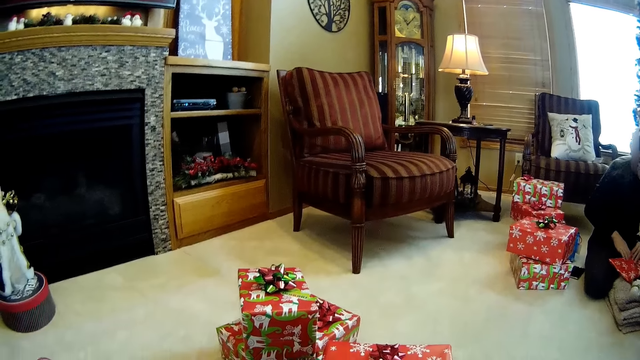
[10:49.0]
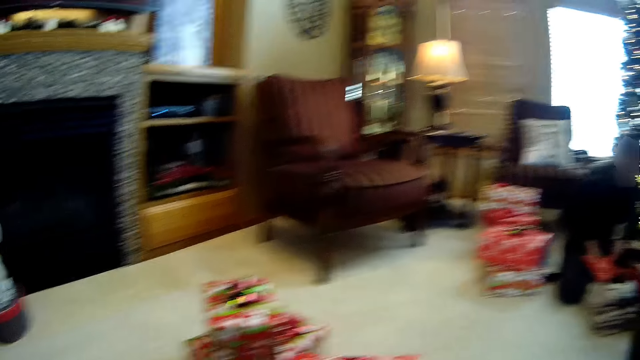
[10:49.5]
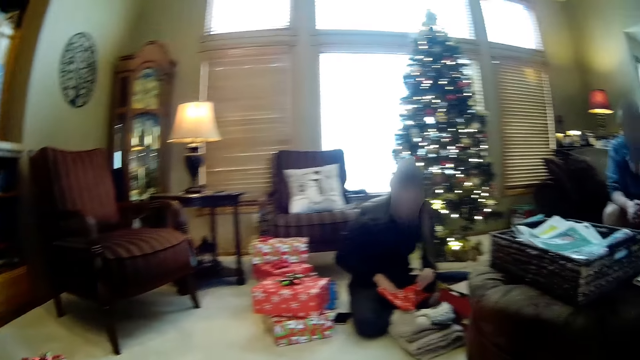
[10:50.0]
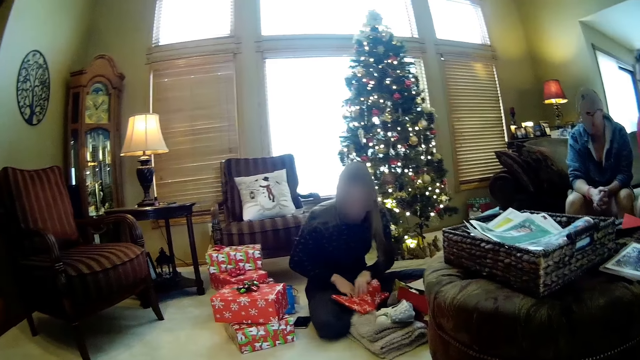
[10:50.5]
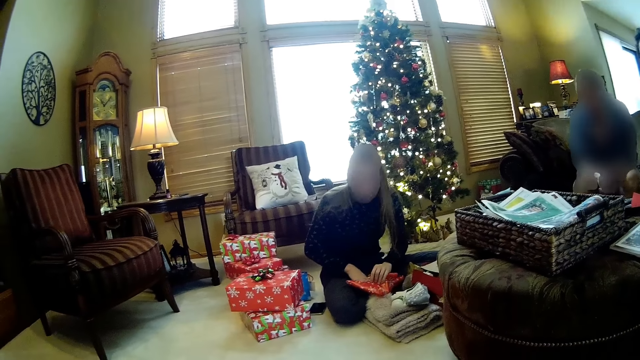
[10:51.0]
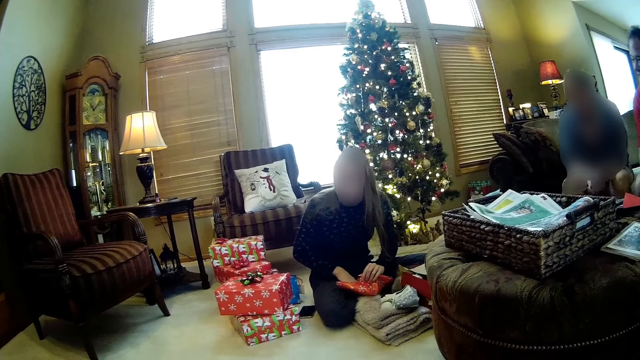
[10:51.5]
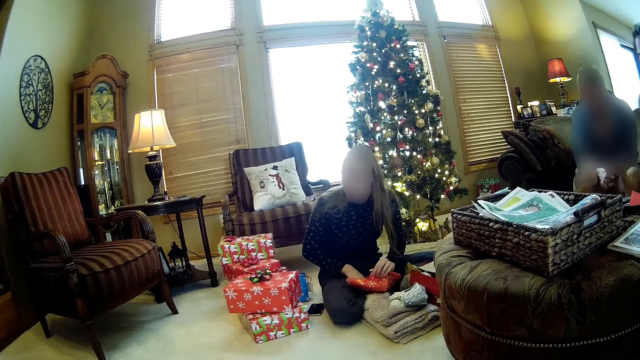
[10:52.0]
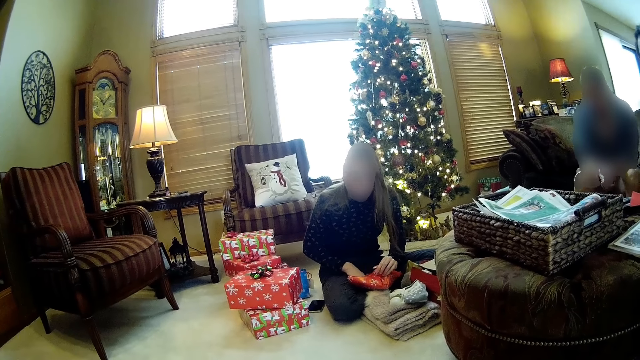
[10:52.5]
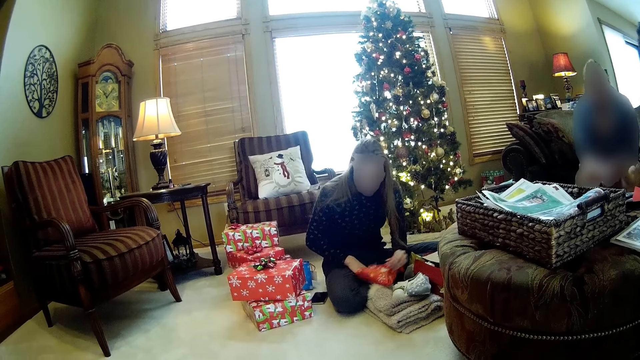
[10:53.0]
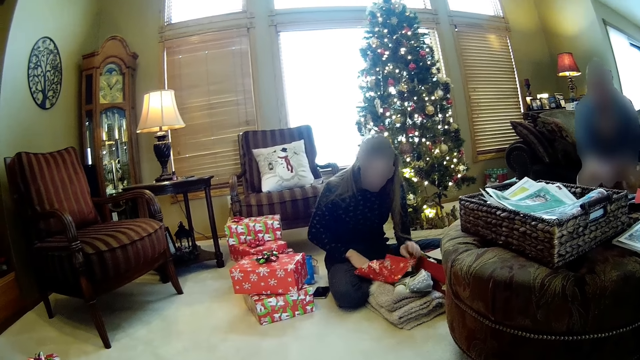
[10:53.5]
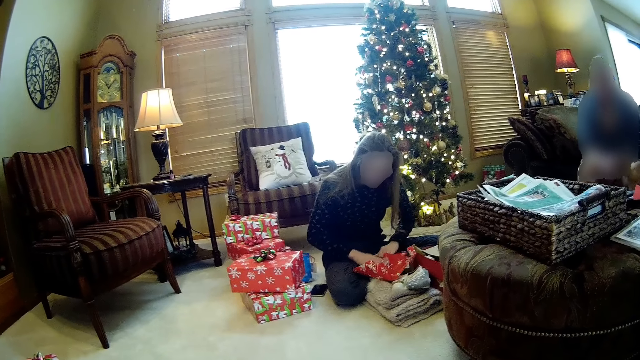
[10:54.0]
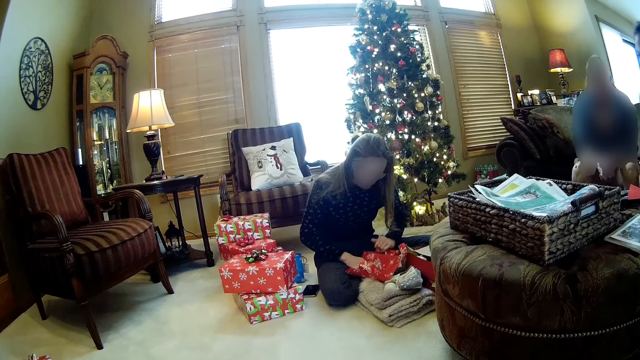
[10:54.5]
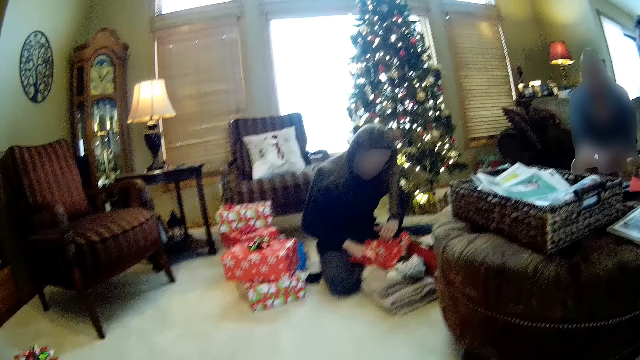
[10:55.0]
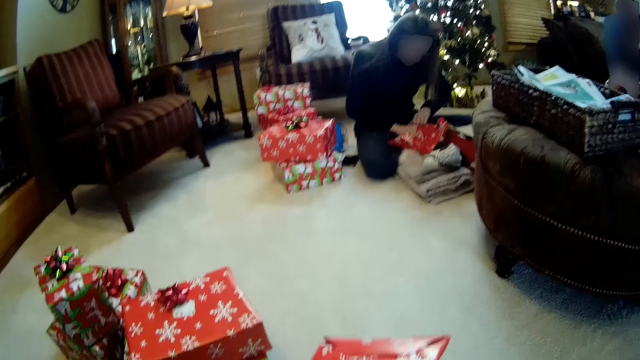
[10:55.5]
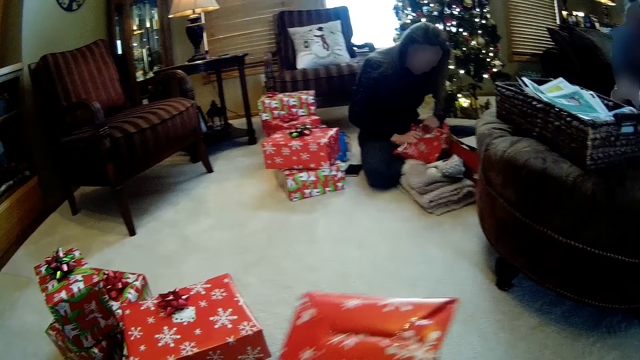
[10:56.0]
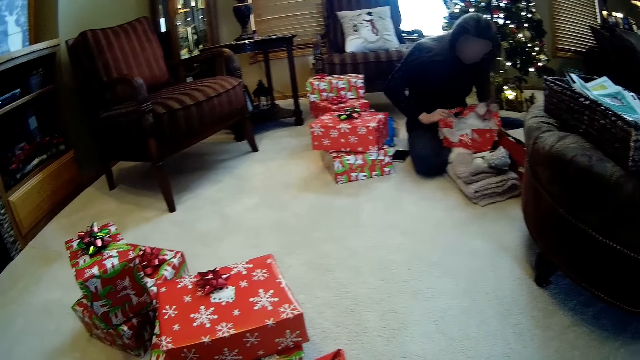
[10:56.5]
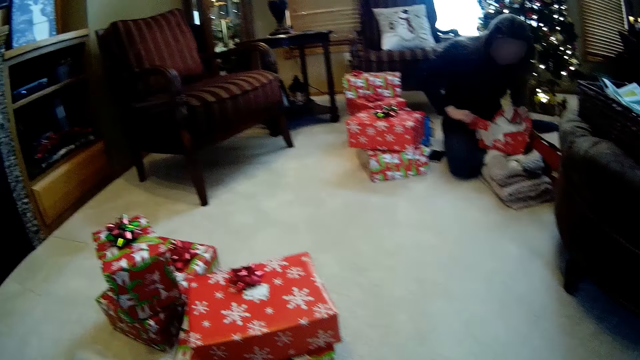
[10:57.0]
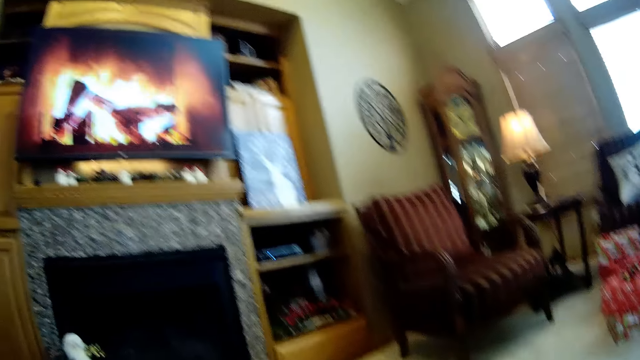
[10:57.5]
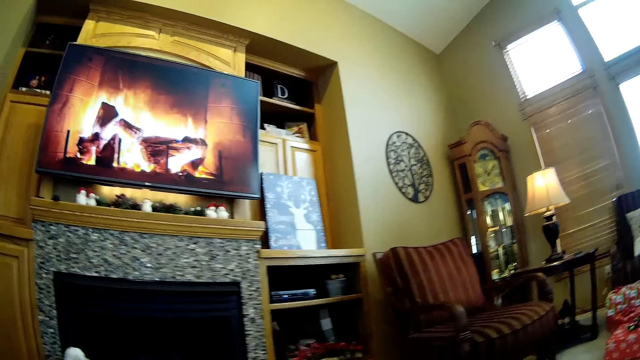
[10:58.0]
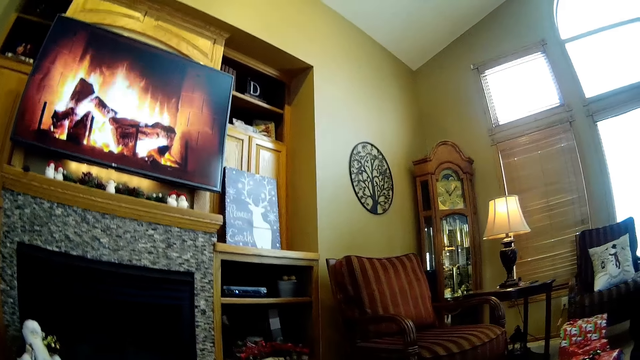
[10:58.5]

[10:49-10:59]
A man opens a gift box. The camera wearer looks at a woman. They watch a television.

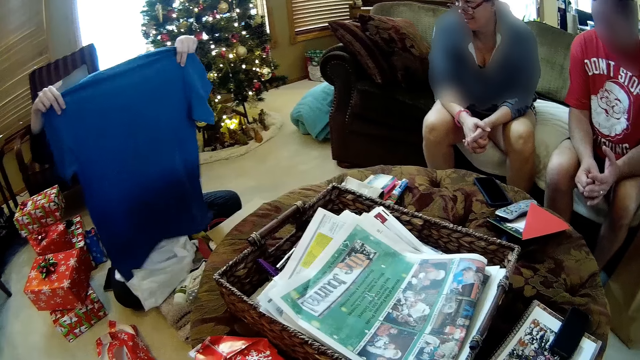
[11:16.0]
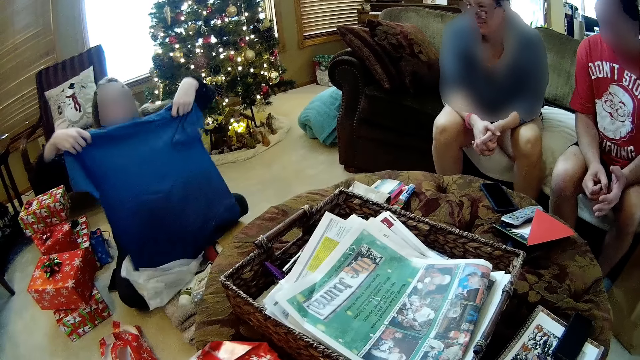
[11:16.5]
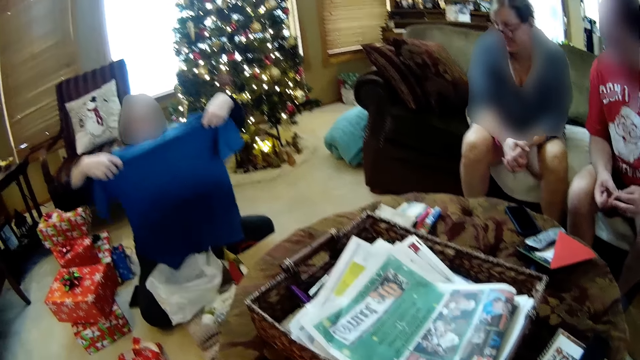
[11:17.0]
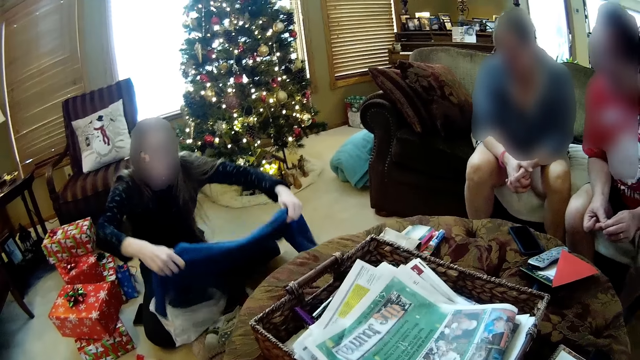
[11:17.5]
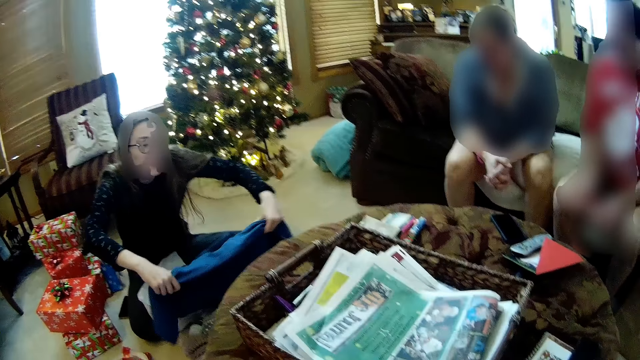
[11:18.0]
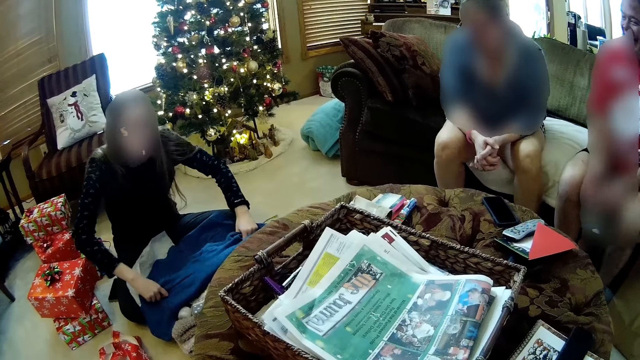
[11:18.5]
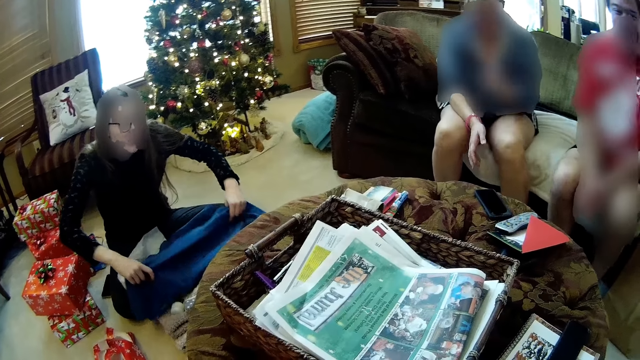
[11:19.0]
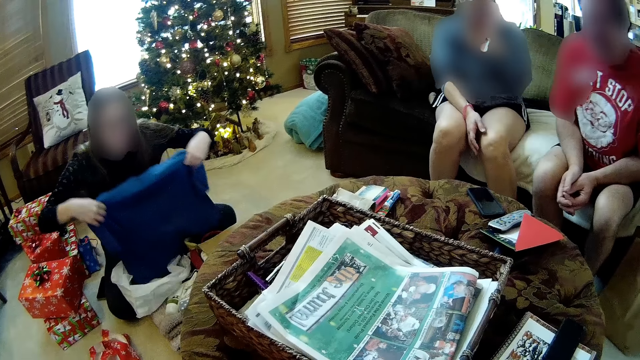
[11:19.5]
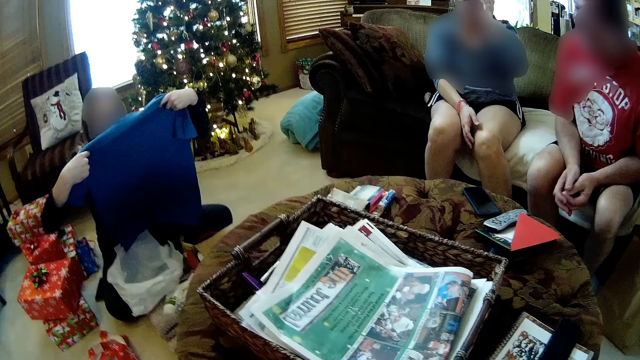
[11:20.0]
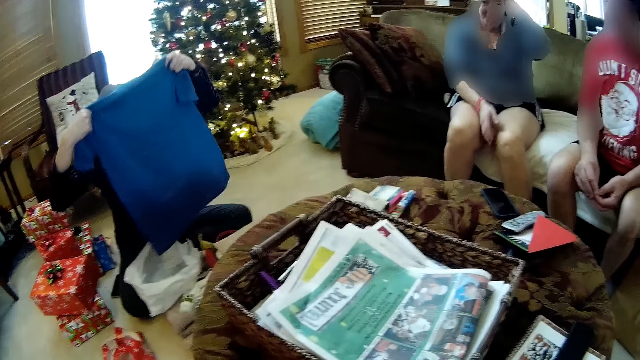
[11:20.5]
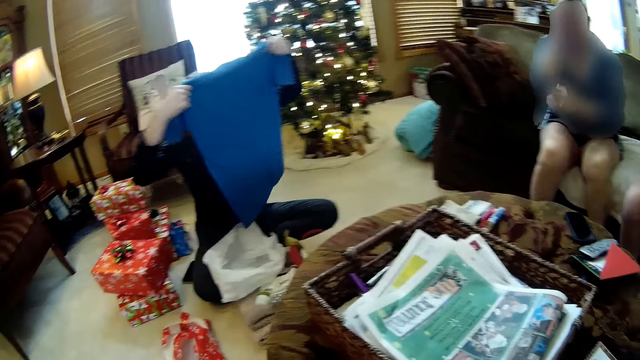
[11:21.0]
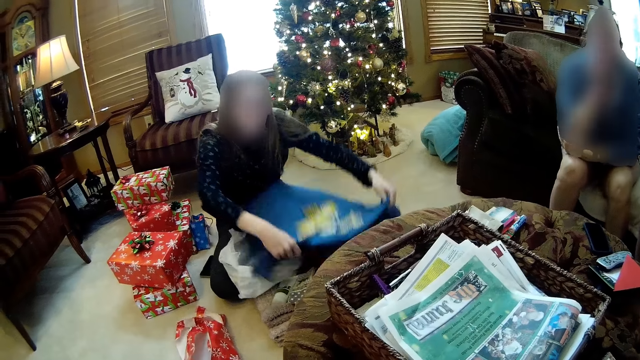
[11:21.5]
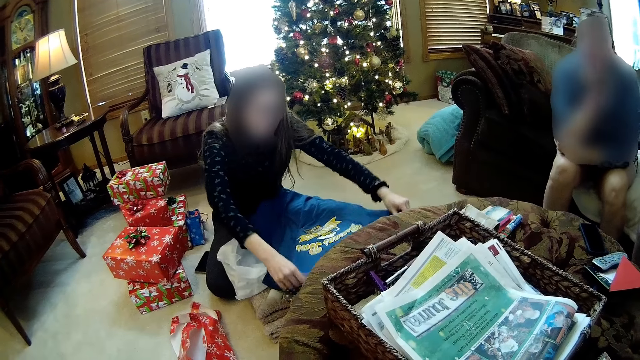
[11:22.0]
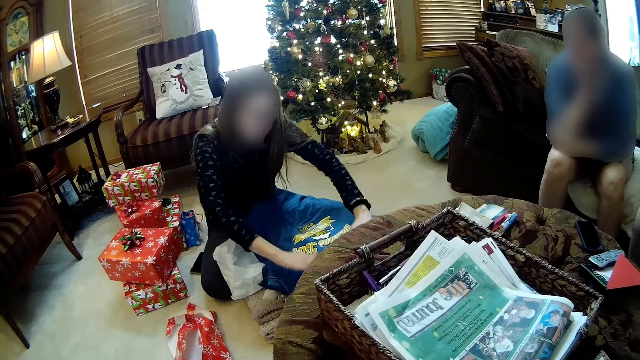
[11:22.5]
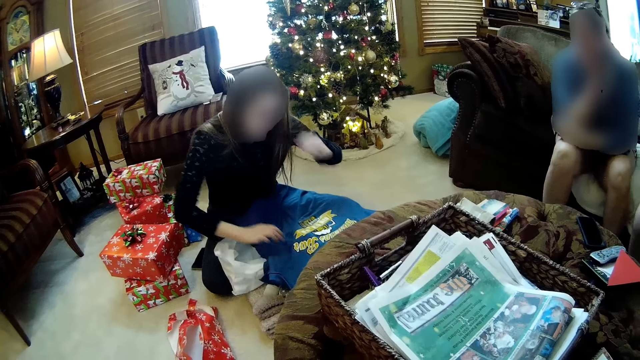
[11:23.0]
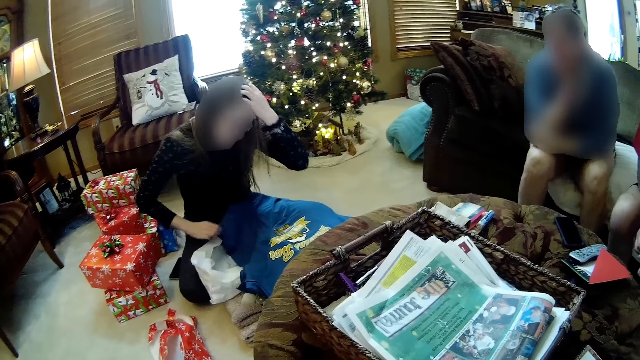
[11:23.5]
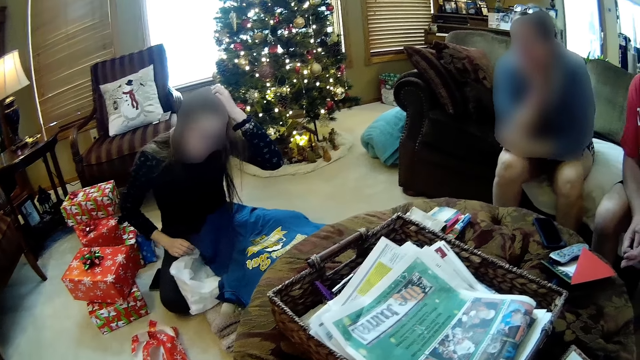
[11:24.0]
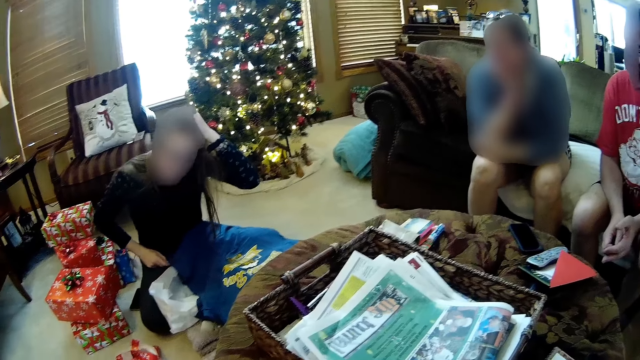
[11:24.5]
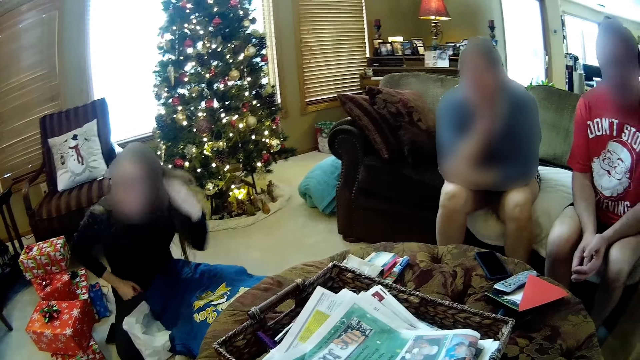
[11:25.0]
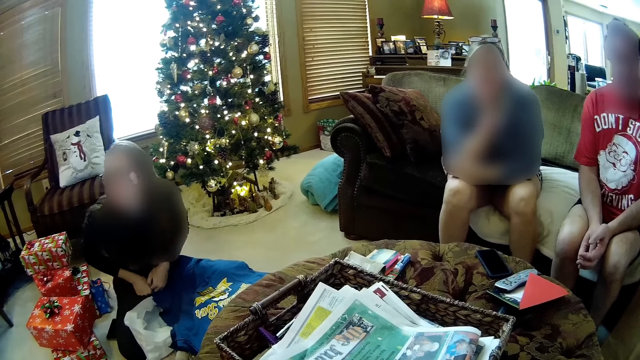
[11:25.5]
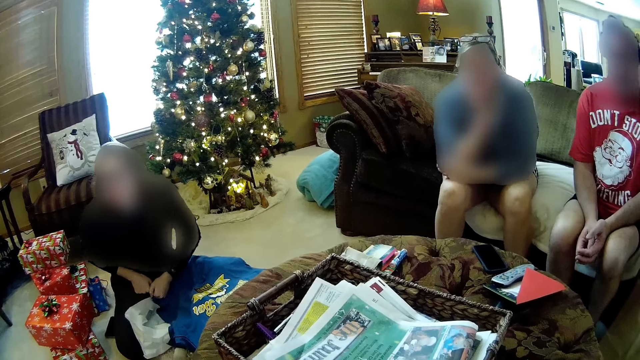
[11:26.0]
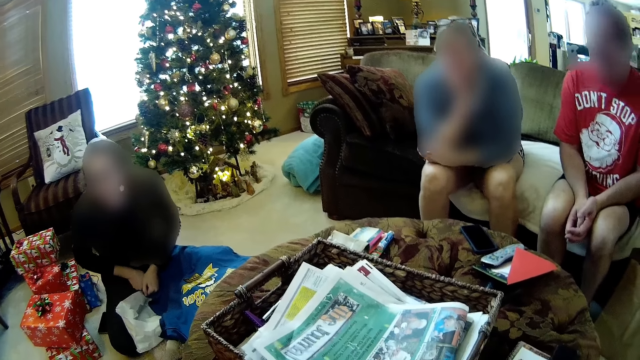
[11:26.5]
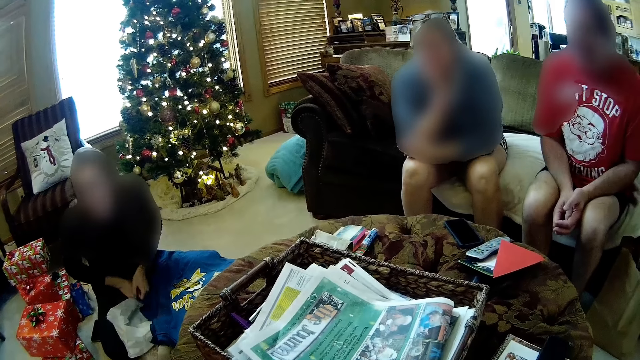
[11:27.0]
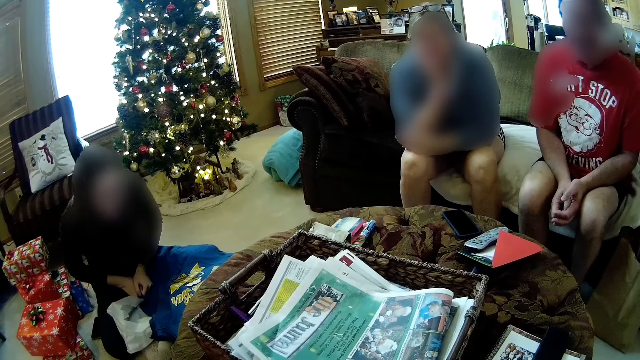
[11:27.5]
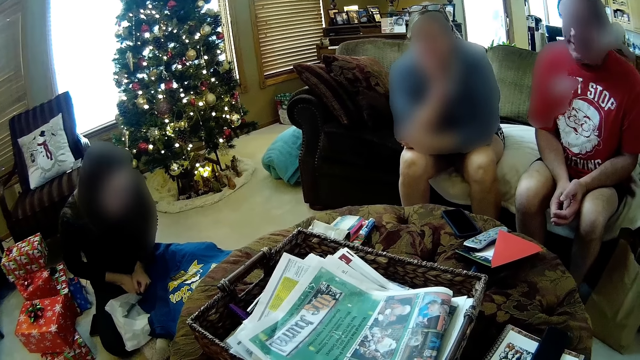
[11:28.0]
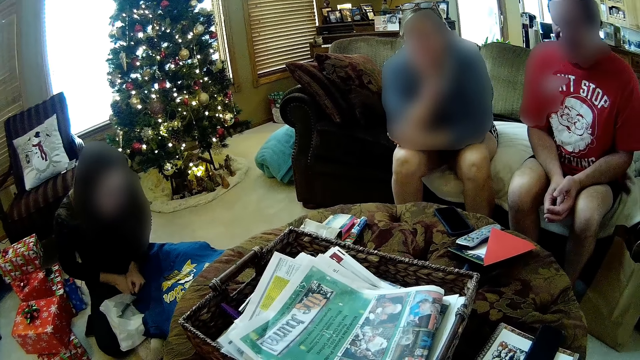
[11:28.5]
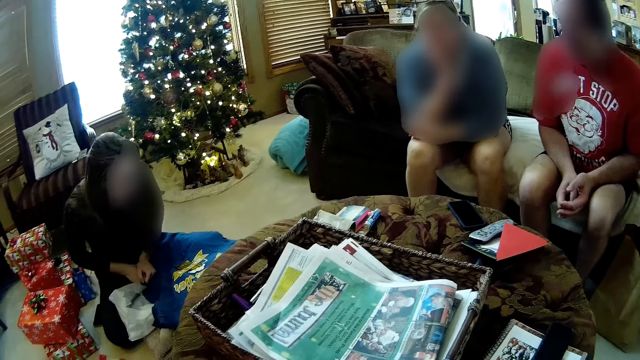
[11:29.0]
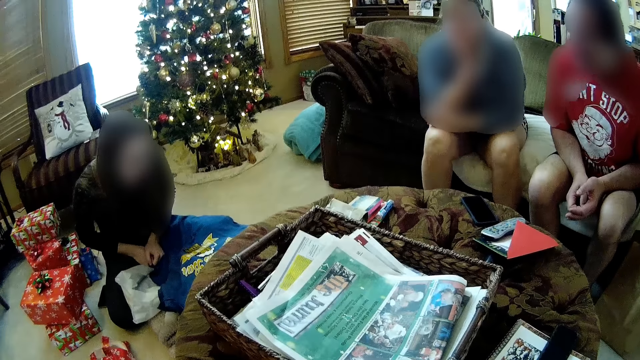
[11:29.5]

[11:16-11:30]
The camera wearer looks at a raised t-shirt. The woman places the shirt on her thigh with her hands. The woman touches her hair with her left hand. The camera wearer converses with the woman.
